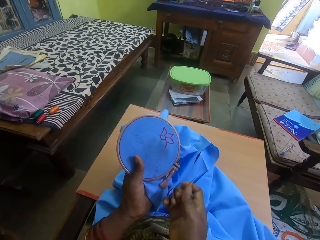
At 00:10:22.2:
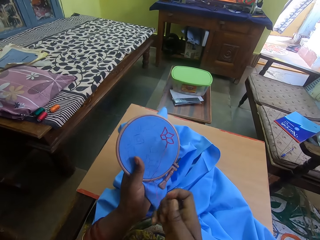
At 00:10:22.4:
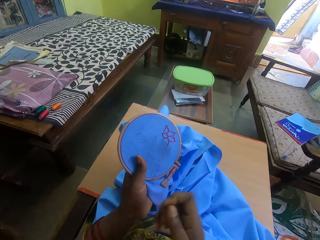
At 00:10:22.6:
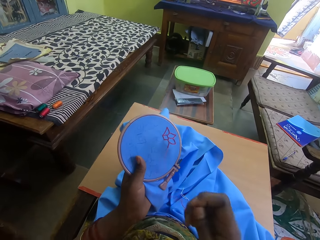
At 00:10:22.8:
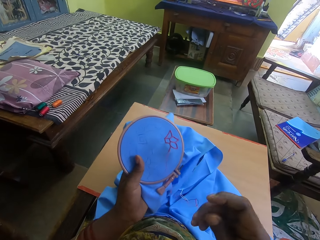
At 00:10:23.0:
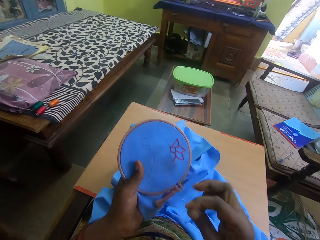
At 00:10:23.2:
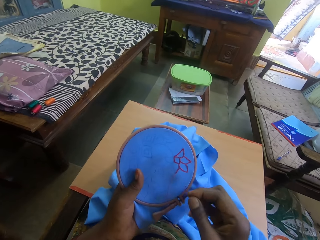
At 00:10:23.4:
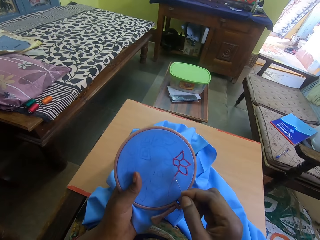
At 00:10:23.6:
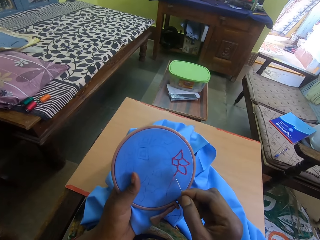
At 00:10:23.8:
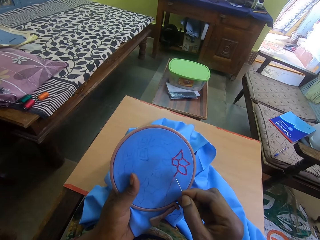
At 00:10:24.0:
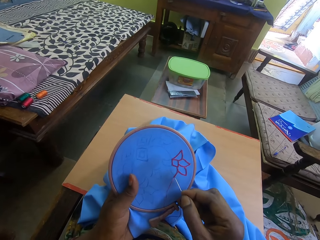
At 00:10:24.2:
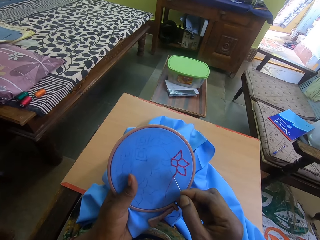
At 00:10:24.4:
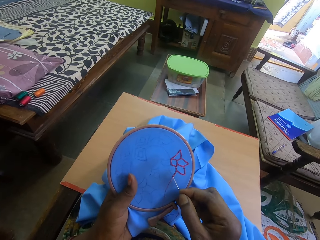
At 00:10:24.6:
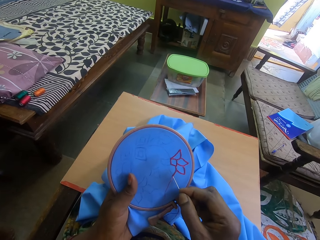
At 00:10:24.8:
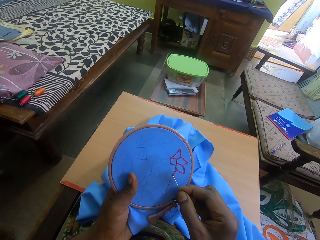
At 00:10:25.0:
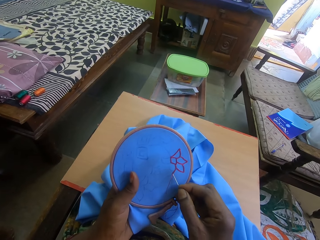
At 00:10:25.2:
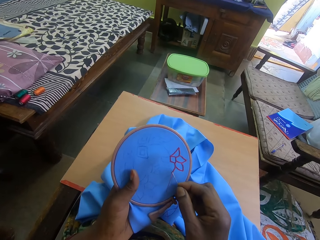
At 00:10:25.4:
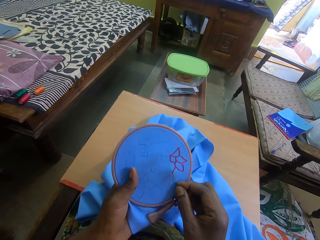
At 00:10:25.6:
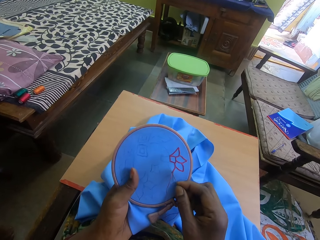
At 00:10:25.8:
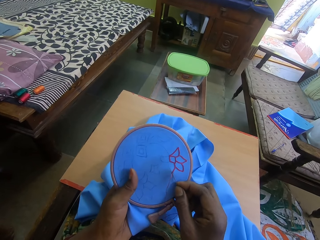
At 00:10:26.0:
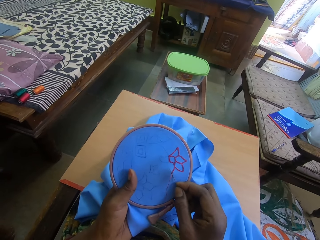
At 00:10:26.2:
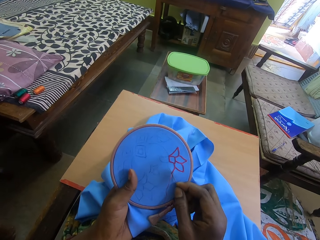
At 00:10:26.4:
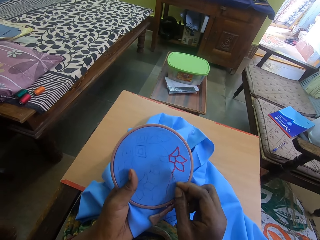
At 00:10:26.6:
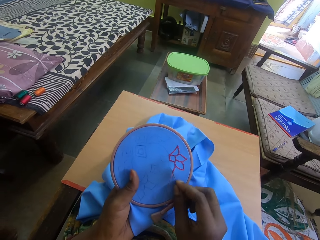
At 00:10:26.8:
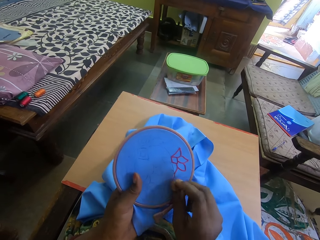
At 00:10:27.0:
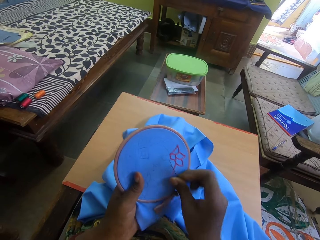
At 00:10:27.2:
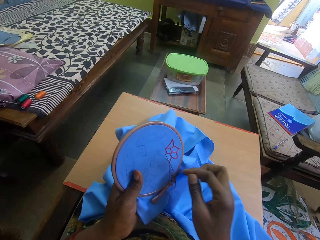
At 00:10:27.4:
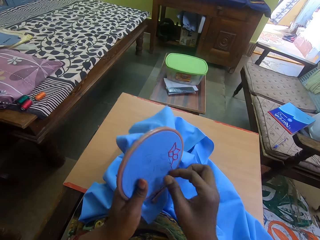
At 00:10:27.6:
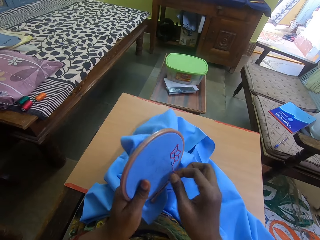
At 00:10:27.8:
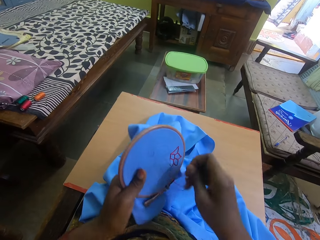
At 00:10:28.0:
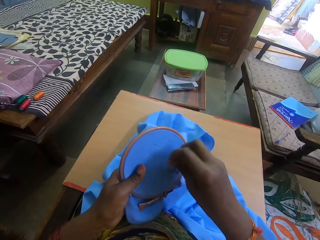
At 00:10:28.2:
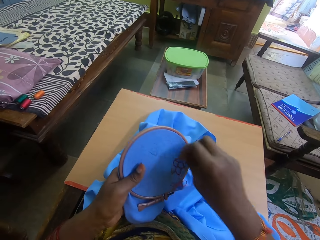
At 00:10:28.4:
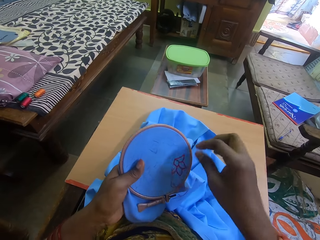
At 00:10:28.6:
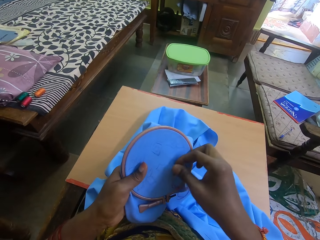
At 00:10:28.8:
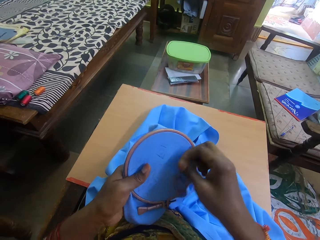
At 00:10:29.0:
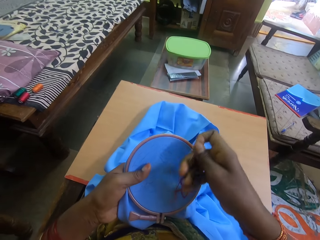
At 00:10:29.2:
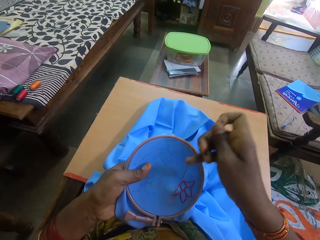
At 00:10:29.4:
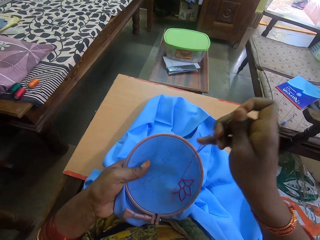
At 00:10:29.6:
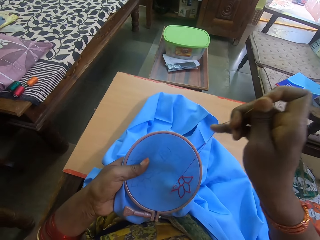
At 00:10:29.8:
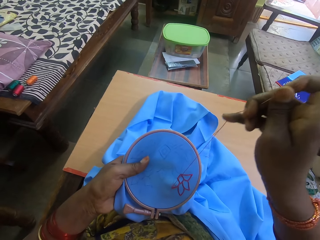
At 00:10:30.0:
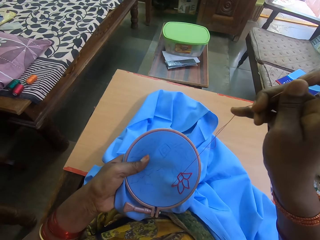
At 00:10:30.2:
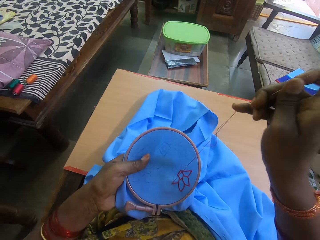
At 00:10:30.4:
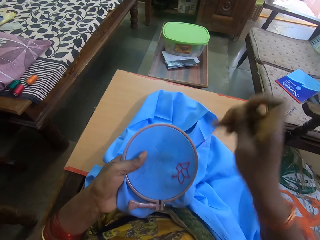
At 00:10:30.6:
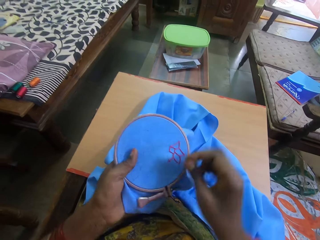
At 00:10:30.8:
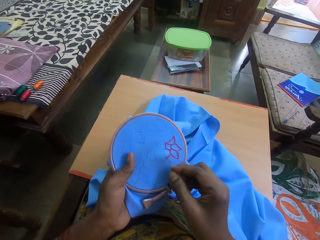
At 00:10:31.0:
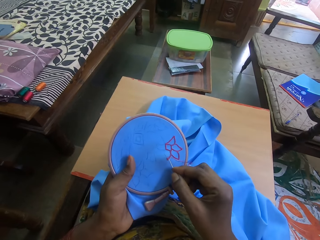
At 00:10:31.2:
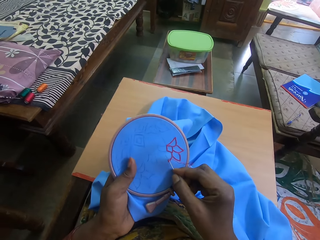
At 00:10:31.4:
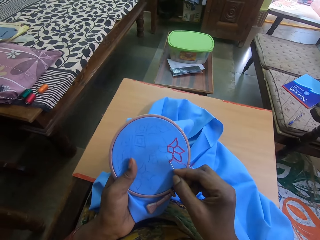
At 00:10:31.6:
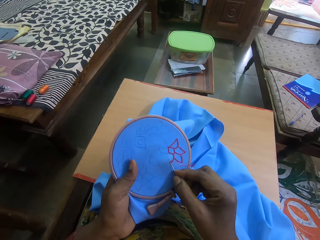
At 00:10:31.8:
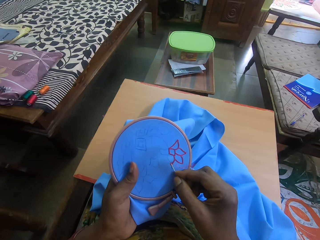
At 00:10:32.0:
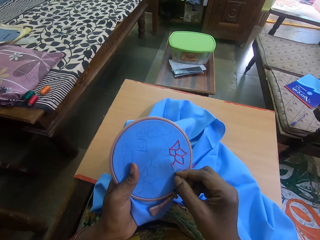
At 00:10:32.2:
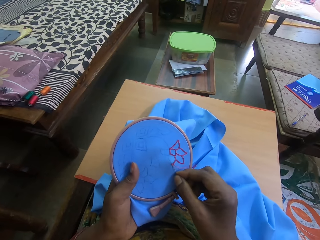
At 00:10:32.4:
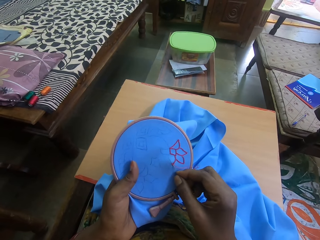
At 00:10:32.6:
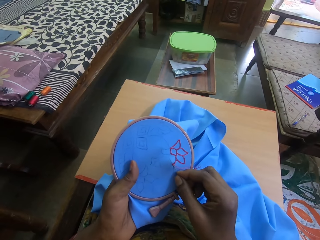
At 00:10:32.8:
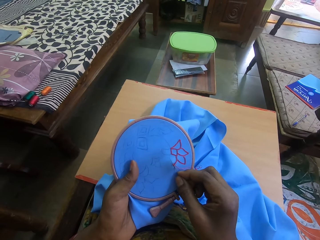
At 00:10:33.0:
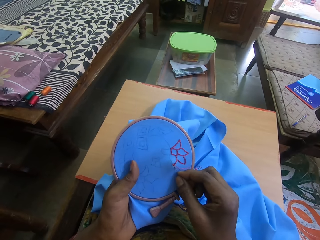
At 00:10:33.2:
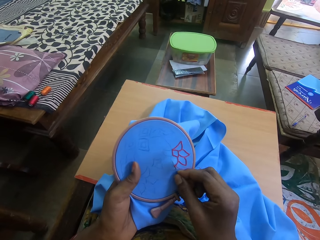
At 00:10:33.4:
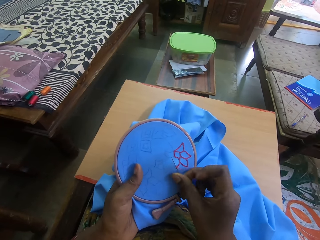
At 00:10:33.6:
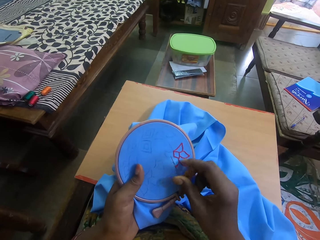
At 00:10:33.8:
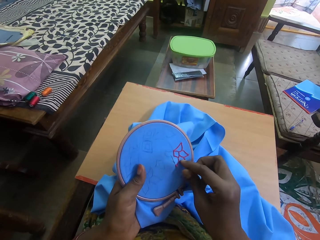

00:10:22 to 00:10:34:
The camera wearer stitches the cloth. They adjust the thread and pull the thread. They stitch the cloth.

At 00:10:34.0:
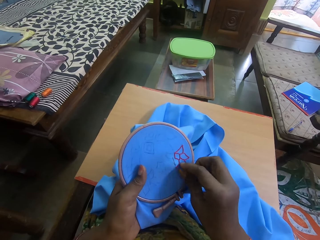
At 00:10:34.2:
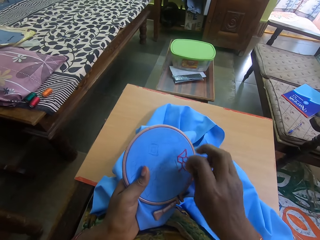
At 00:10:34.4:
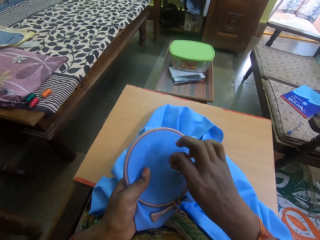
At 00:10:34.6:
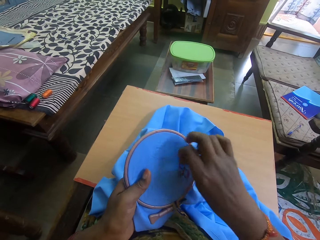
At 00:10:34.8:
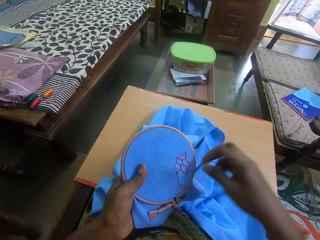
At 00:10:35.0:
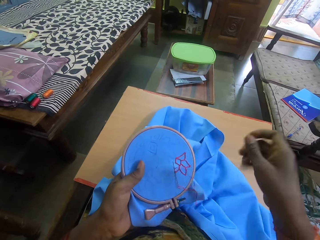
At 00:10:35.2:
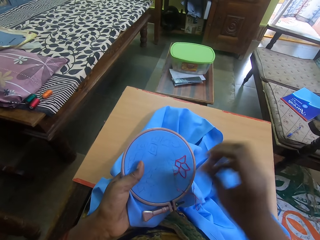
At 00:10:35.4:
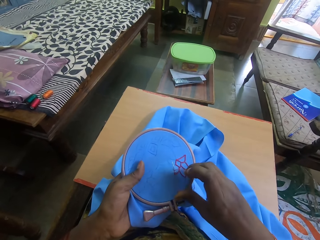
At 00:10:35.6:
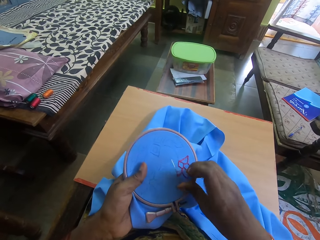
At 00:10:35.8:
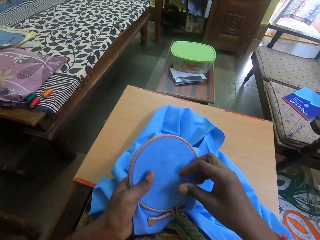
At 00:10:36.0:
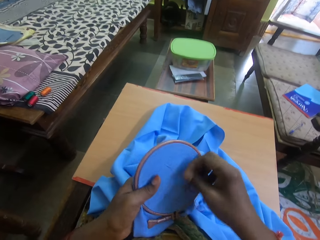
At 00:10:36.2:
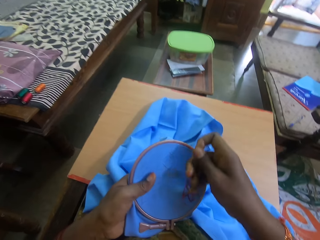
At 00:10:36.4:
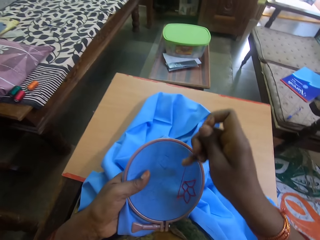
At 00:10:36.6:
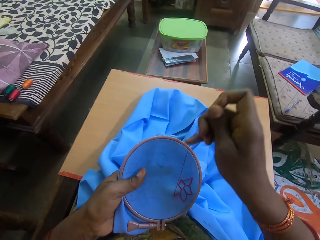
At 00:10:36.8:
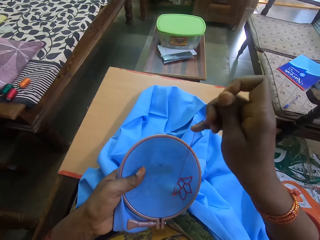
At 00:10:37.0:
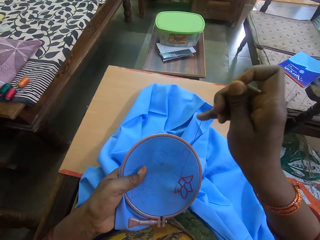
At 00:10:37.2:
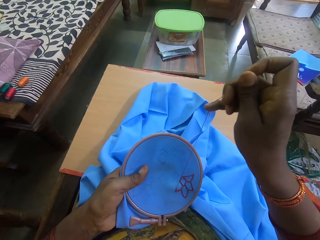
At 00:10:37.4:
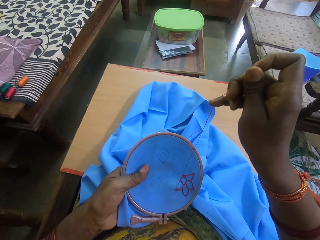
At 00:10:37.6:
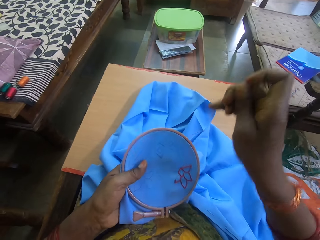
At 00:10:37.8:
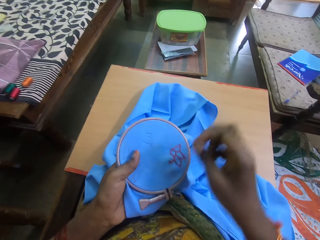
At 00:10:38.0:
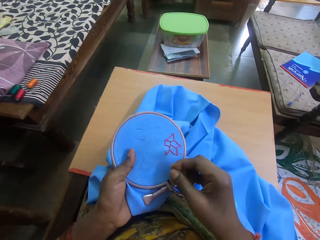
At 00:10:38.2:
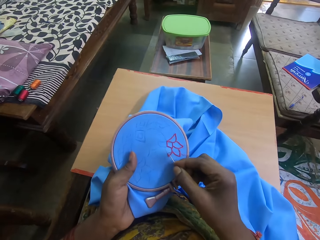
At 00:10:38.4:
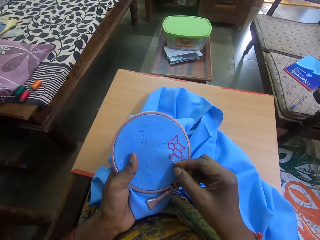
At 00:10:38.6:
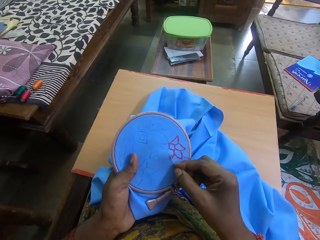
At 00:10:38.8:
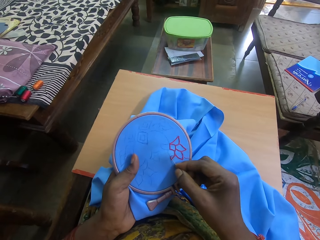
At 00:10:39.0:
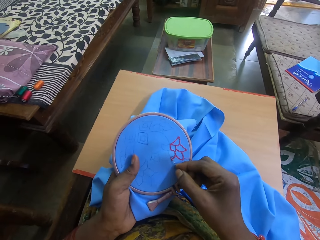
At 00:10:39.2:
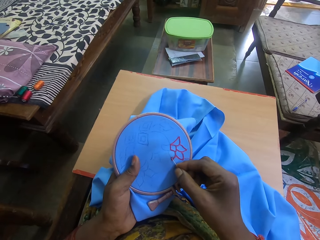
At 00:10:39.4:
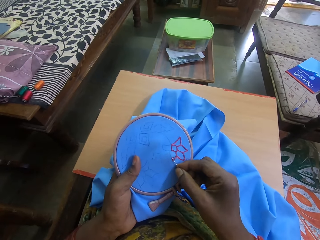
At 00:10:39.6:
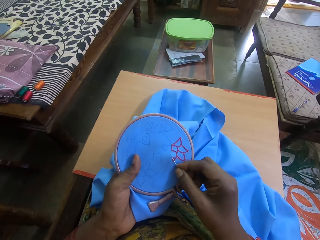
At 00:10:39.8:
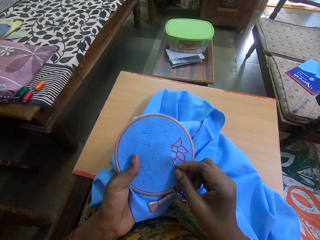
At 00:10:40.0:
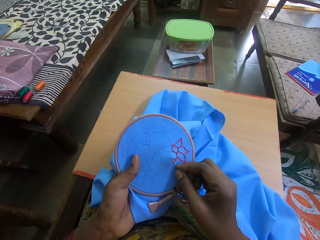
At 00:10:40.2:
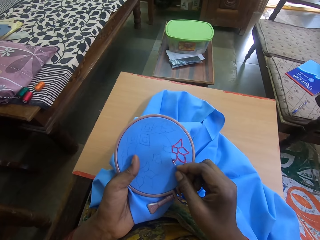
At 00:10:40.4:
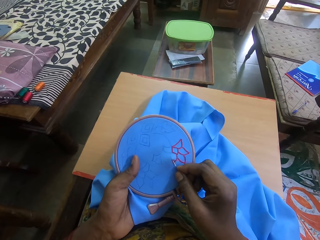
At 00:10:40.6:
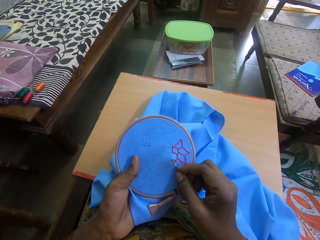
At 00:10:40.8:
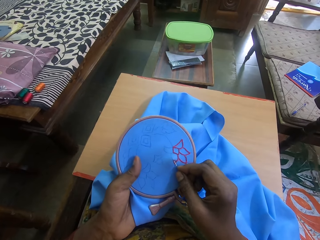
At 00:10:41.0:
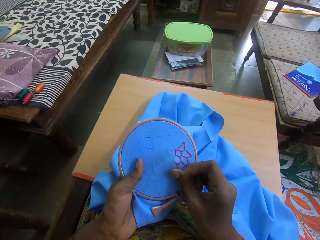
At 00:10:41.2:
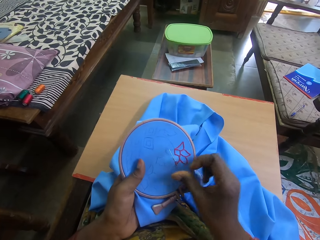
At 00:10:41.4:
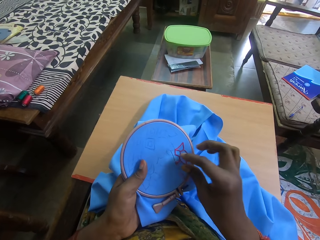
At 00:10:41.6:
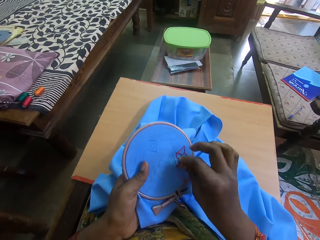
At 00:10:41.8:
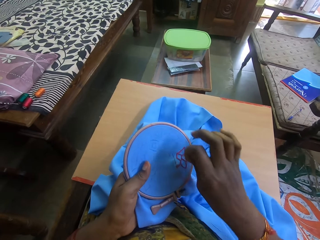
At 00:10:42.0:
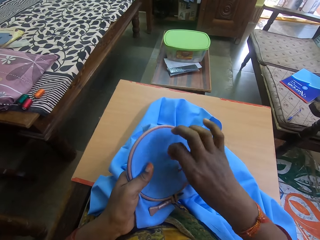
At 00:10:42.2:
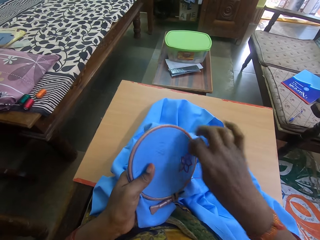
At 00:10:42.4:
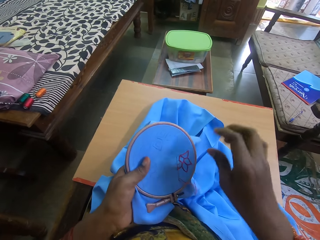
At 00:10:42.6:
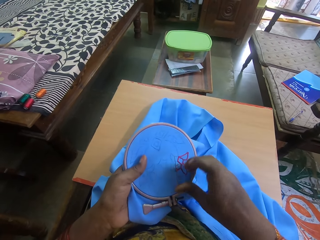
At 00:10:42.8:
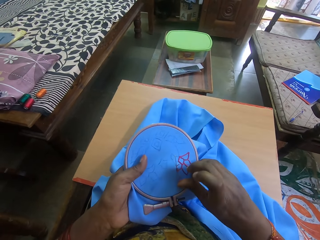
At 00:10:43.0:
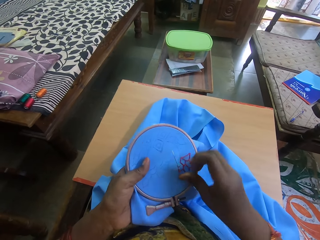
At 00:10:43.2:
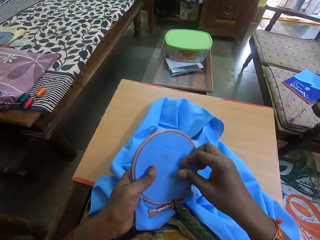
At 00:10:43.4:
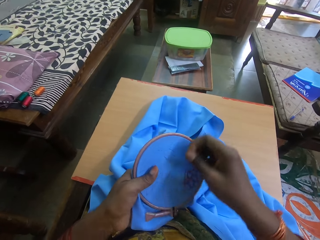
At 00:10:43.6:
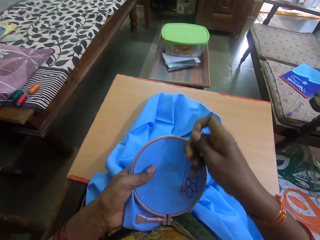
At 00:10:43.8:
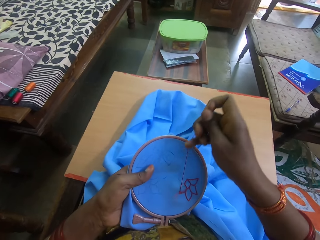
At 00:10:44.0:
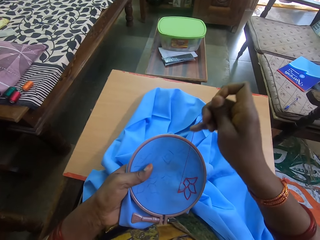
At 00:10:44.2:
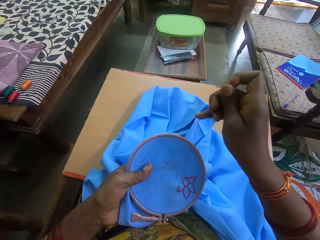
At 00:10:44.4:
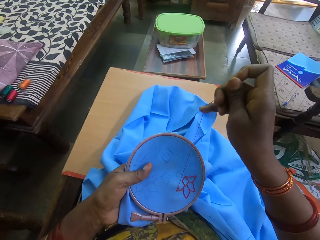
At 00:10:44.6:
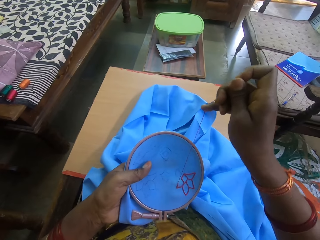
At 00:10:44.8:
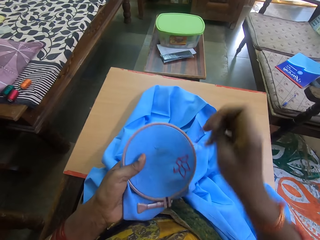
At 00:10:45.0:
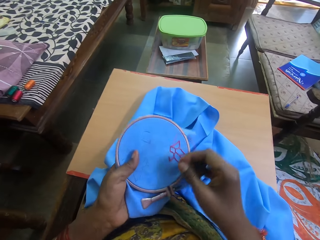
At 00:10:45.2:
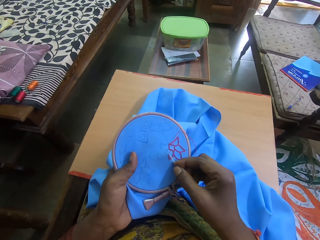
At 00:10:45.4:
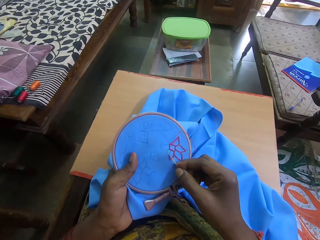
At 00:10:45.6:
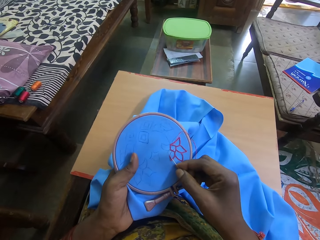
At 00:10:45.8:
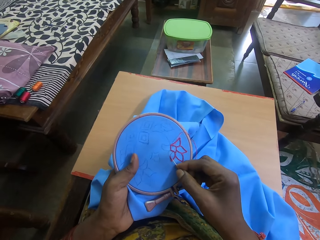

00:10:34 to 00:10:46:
The camera wearer adjusts the thread and pulls the thread. They stitch the cloth. They adjust the cloth, adjust the needle and pull the thread.
